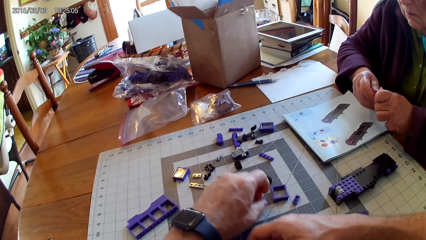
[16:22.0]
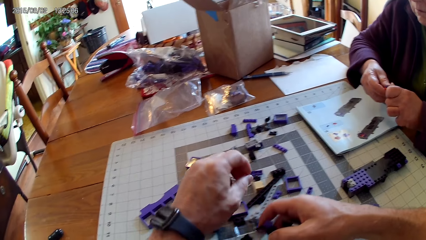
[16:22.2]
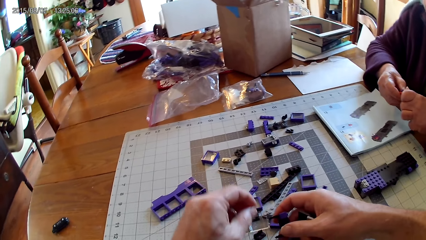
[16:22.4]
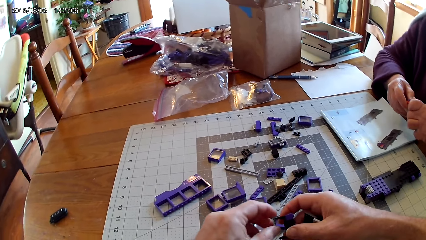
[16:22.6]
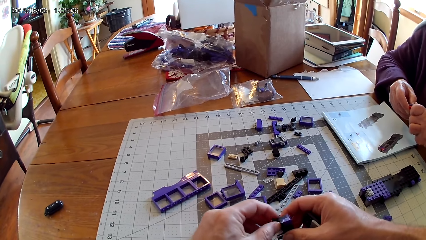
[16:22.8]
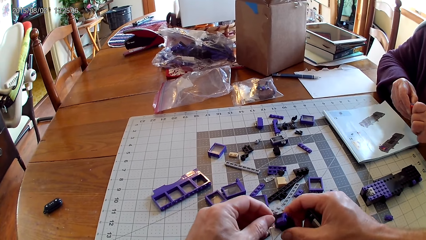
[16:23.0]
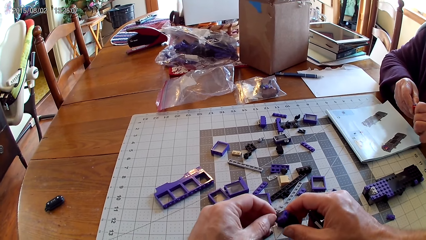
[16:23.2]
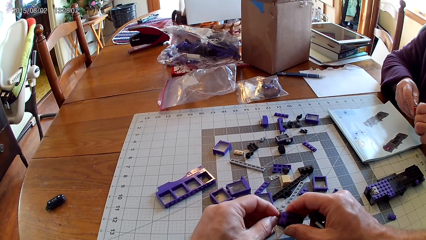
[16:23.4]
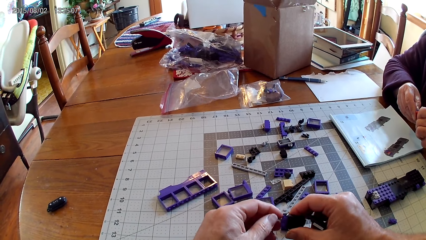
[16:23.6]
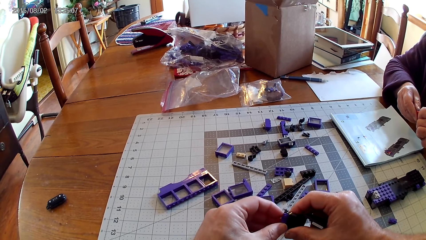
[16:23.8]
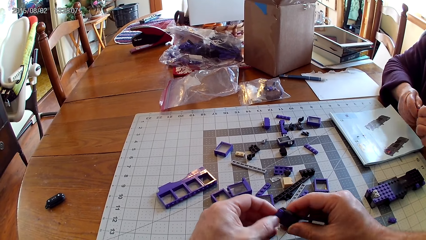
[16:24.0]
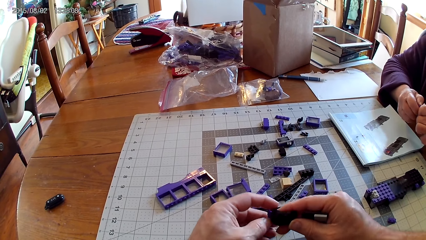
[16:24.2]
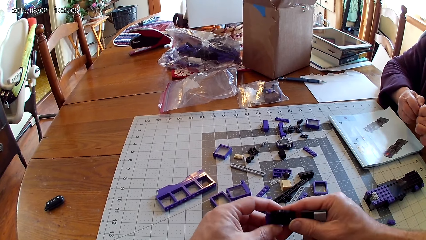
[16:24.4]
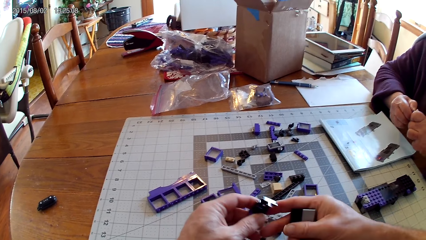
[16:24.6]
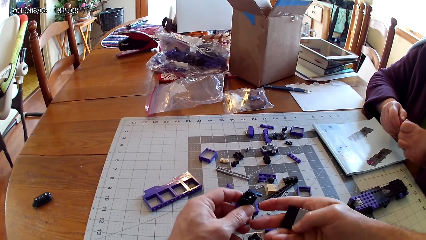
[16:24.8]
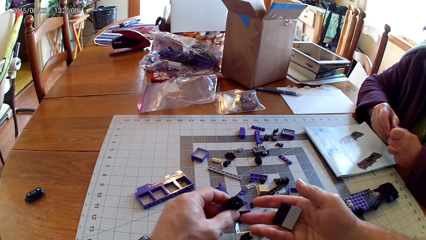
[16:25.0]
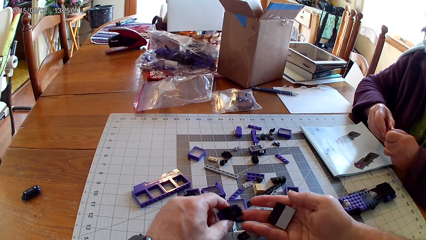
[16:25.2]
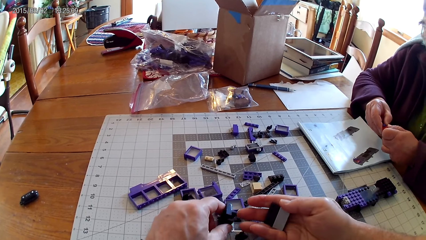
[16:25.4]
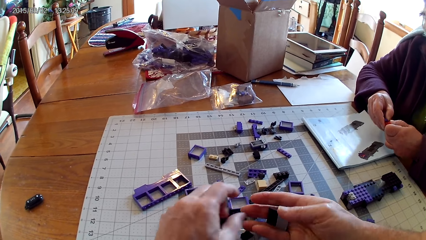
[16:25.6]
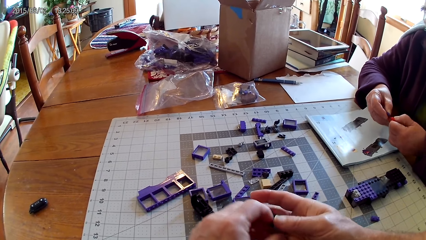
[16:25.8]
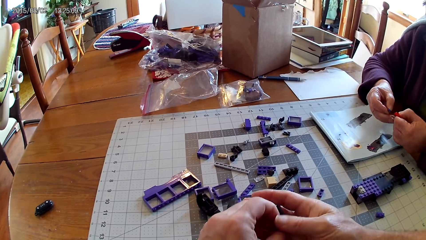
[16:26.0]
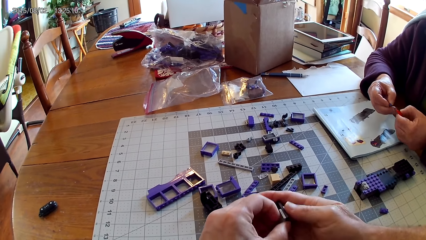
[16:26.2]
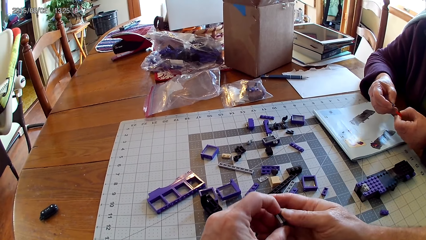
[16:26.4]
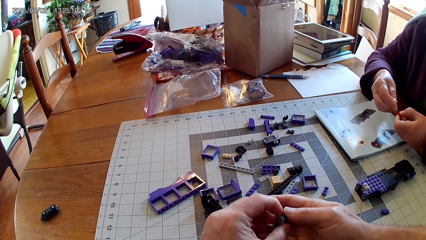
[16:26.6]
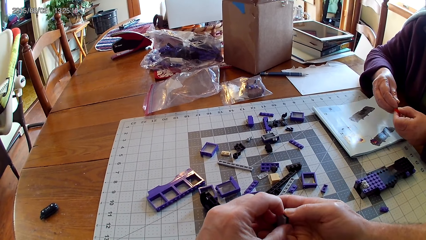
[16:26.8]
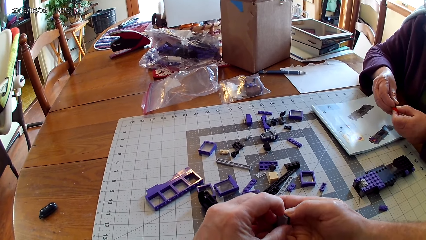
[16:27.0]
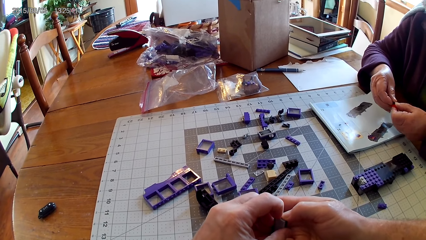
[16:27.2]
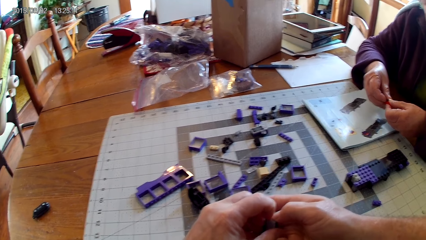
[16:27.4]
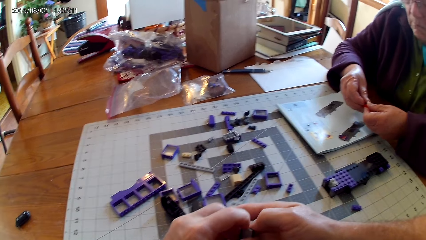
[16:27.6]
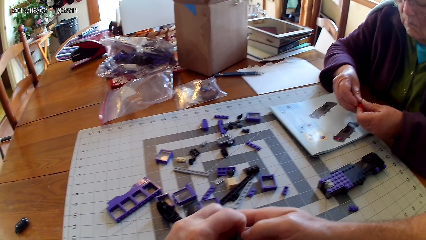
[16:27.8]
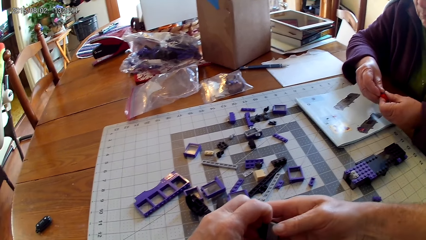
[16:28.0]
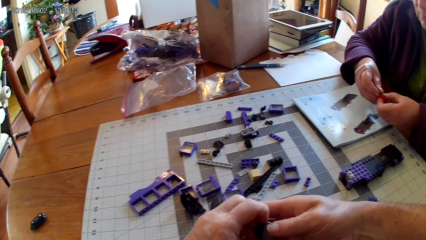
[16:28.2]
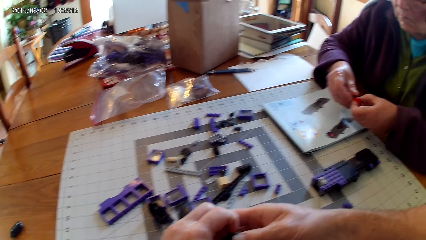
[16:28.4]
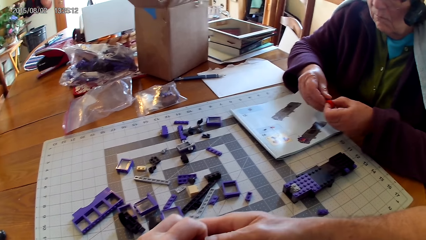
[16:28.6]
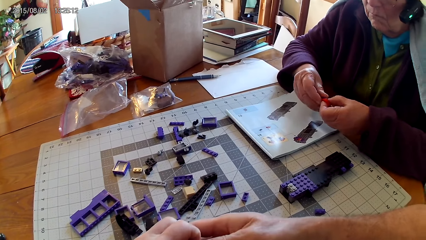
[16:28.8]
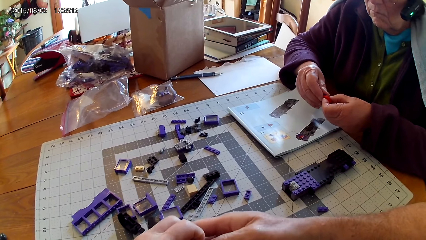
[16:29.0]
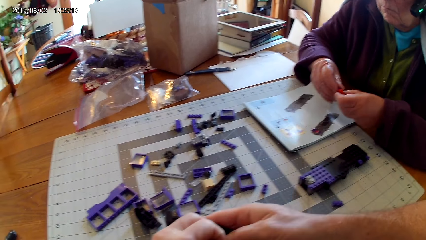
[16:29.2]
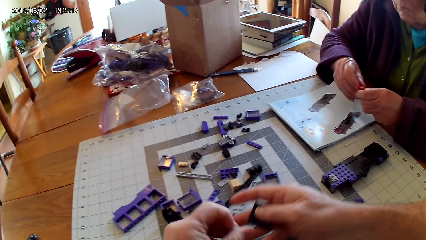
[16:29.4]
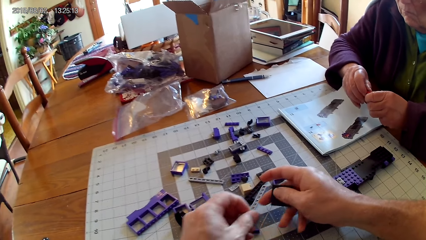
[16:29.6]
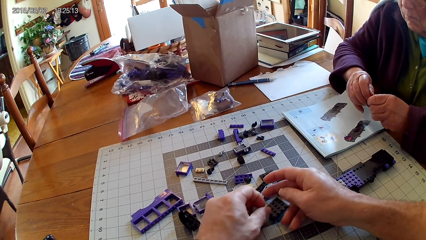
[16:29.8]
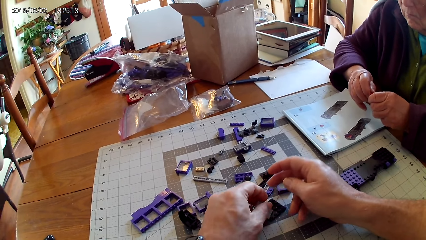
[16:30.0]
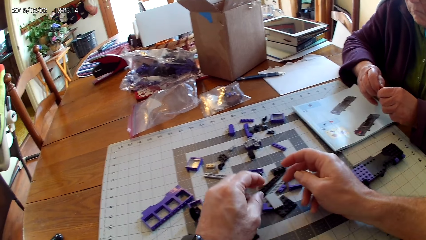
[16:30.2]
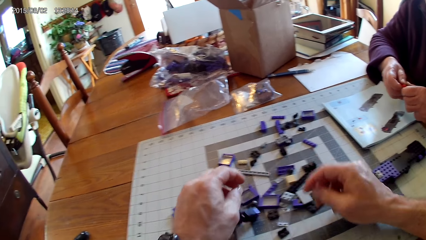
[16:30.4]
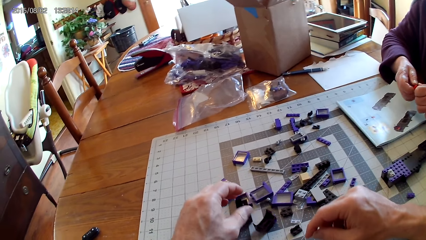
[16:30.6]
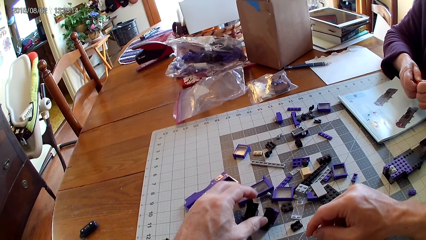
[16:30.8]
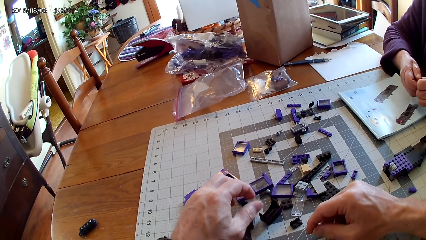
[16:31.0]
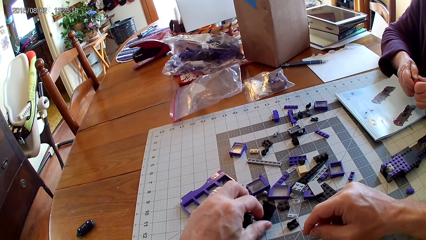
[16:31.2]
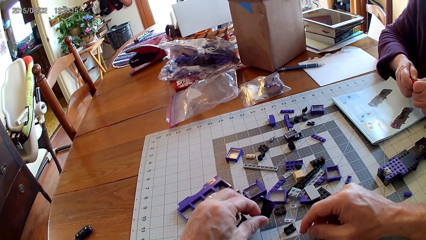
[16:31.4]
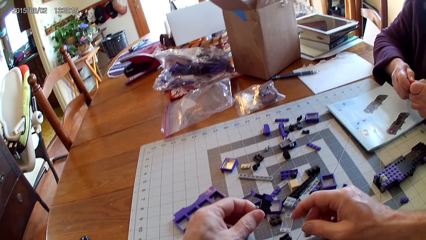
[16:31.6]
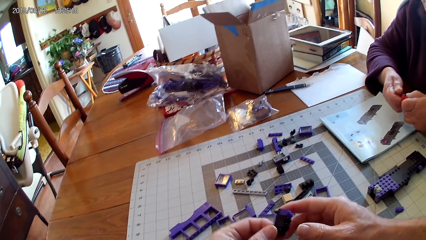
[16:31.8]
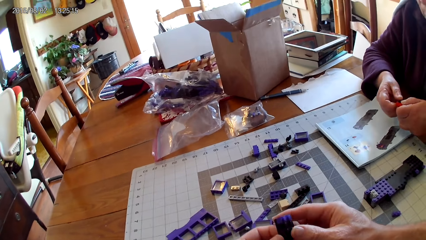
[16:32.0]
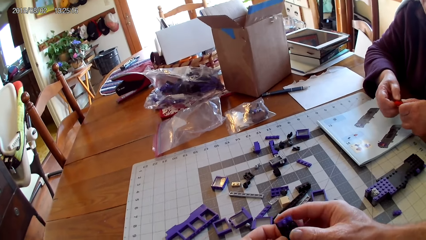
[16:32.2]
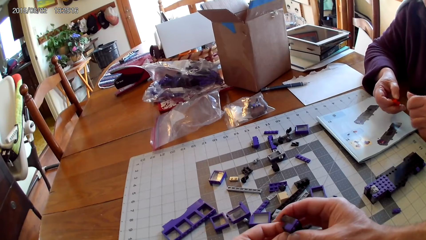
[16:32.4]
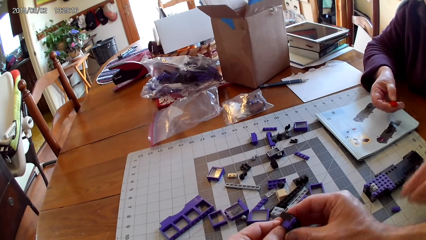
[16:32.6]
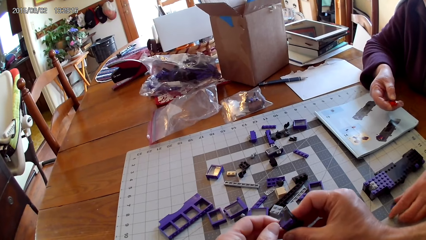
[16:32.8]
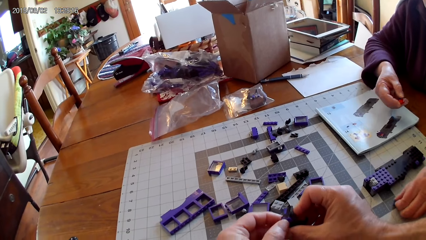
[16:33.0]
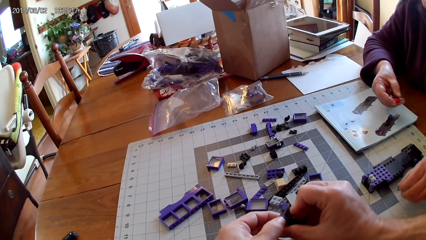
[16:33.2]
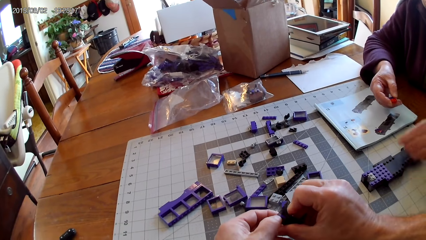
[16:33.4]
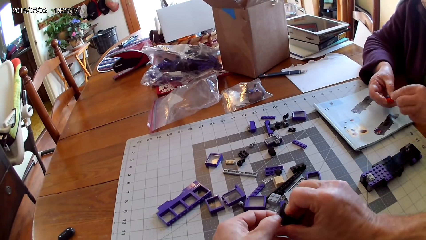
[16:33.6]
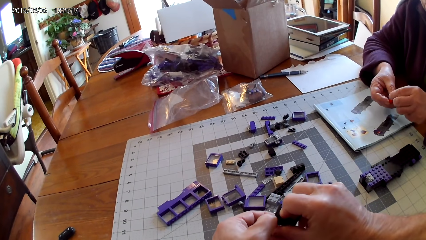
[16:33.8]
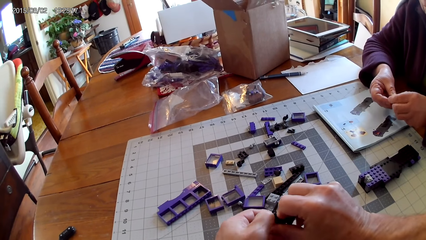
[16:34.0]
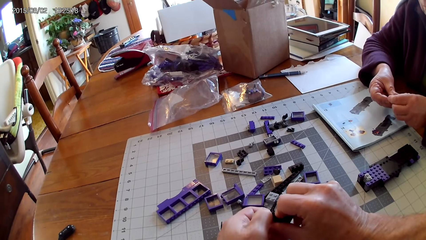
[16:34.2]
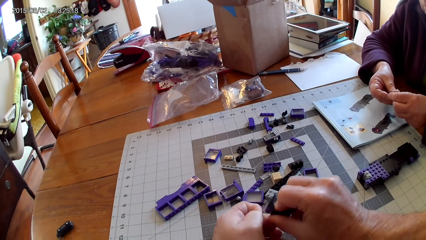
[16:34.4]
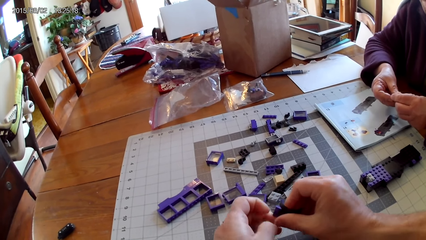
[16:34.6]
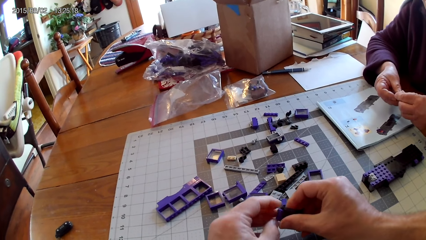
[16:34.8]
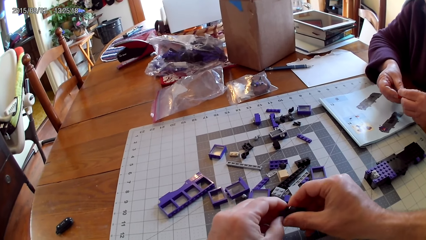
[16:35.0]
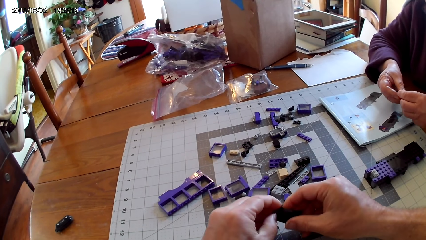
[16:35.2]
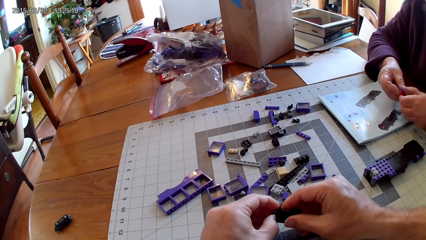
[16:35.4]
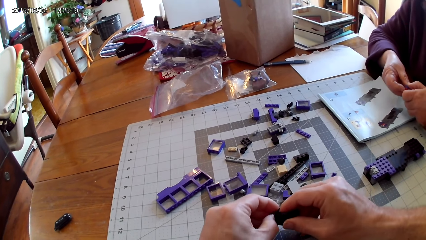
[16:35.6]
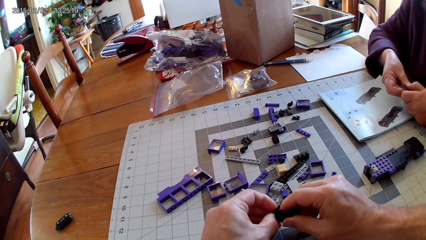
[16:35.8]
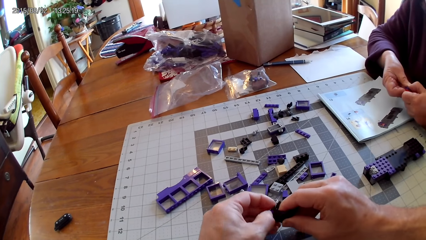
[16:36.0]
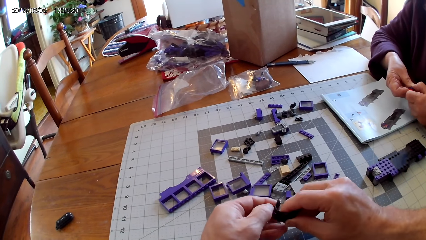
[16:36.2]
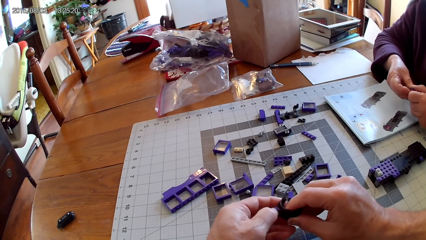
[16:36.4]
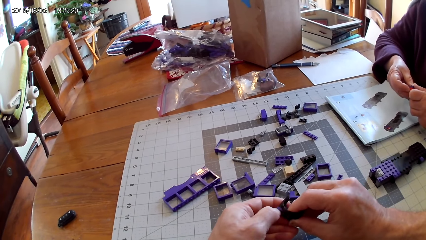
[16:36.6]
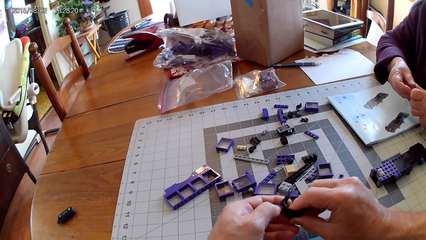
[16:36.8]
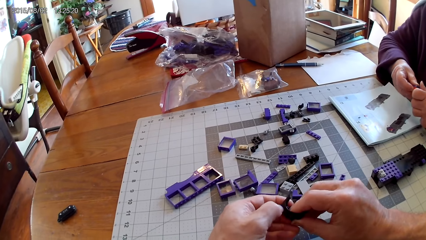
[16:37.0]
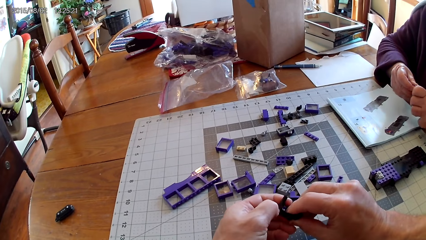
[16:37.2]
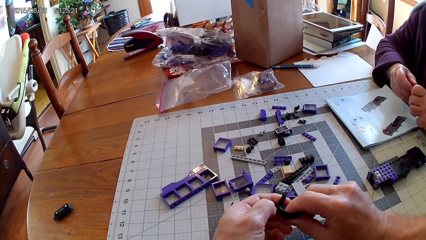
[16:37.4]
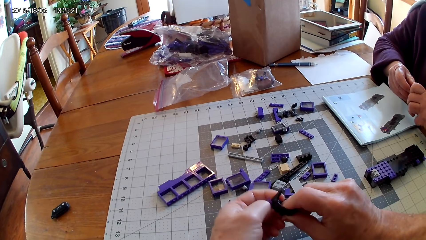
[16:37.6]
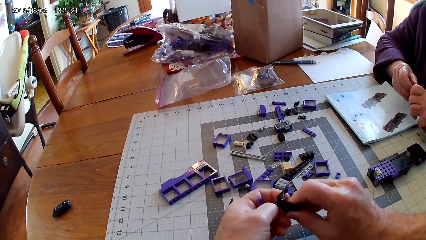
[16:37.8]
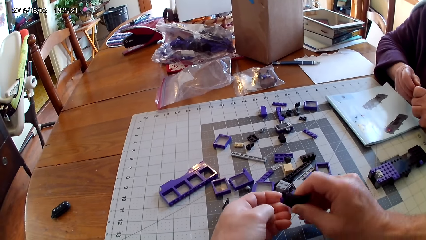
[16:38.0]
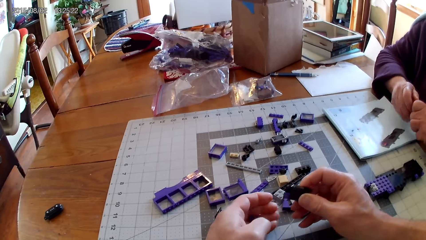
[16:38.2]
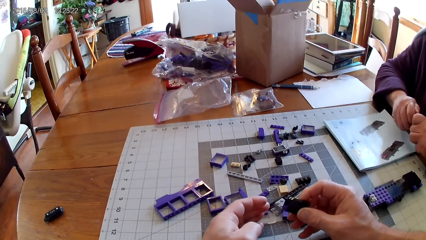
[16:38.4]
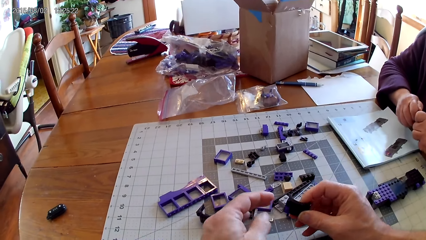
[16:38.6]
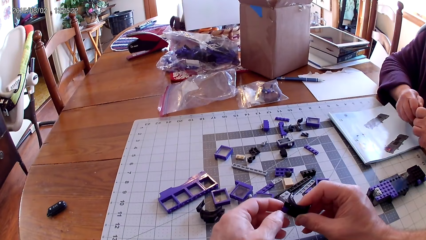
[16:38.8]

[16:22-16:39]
The camera wearer puts spare parts on the table. He puts the spare parts on the table again. He loosens the spare parts. He puts the spare parts on the table. A woman fastens the spare parts. The camera wearer takes the spare parts from the table. The woman takes the spare parts from the table. The camera wearer fixes a plastic with his hands. He loosens the spare parts. The woman fixes the spare parts.
